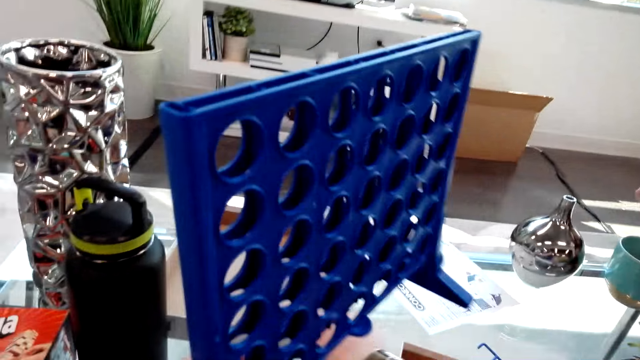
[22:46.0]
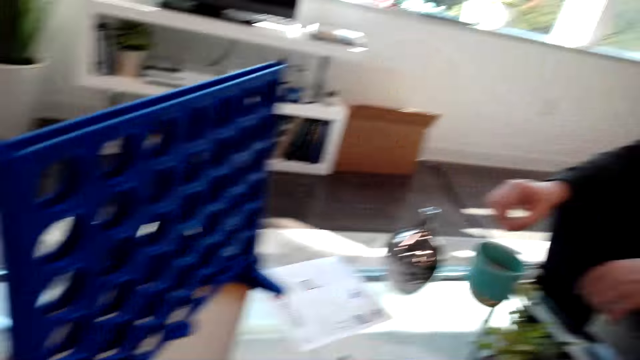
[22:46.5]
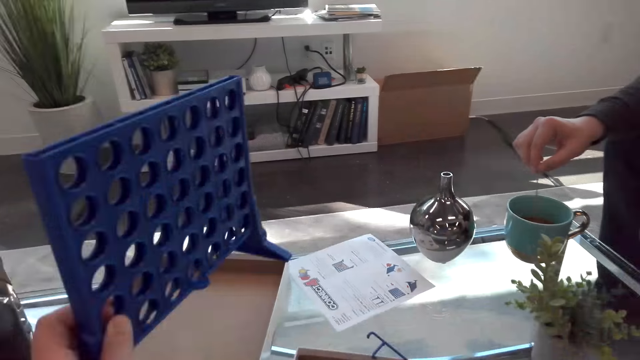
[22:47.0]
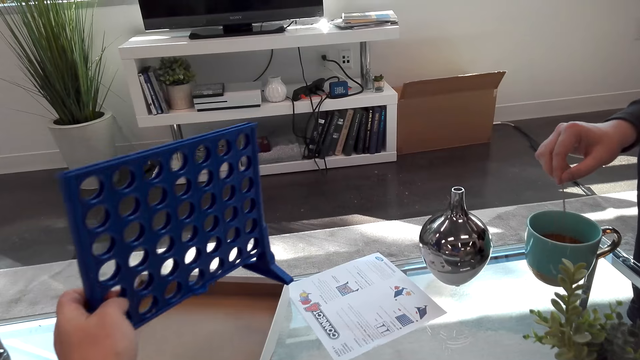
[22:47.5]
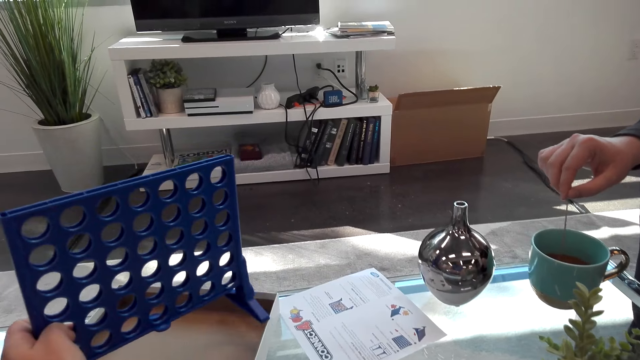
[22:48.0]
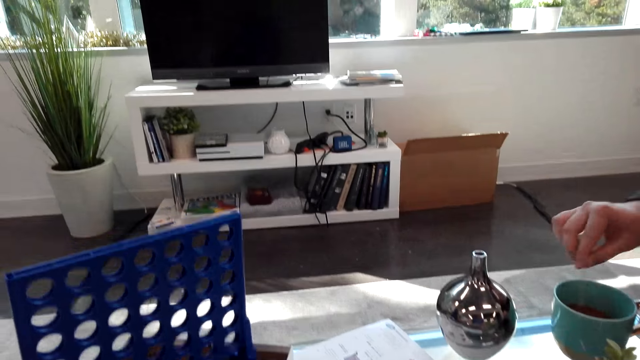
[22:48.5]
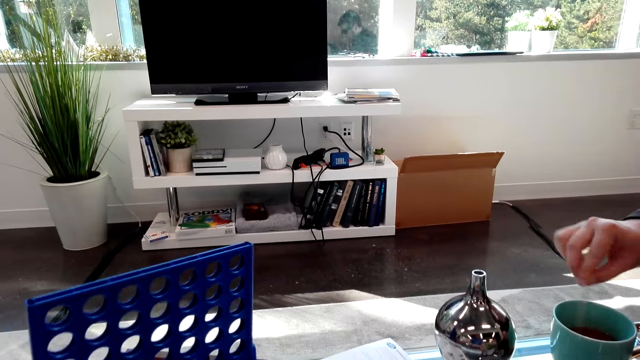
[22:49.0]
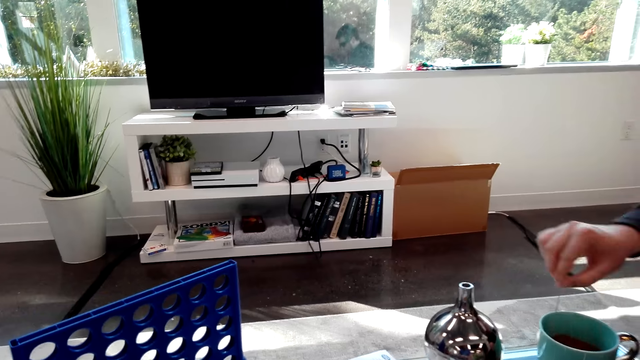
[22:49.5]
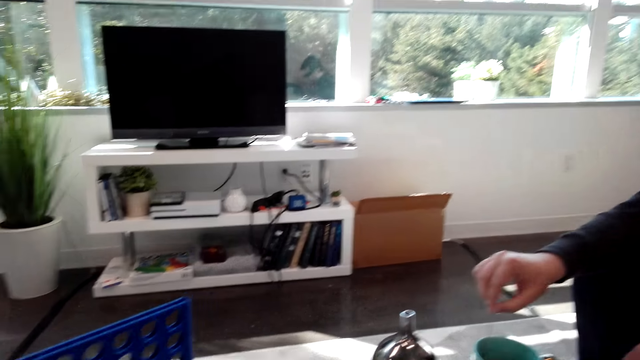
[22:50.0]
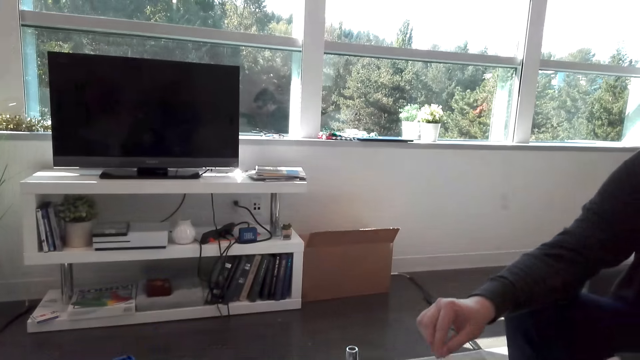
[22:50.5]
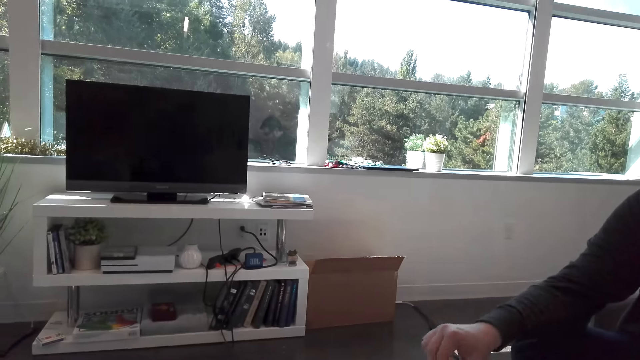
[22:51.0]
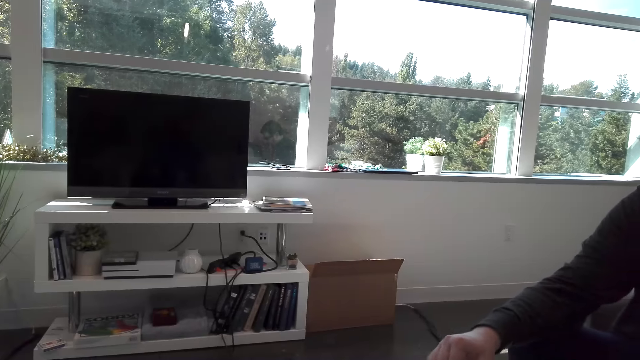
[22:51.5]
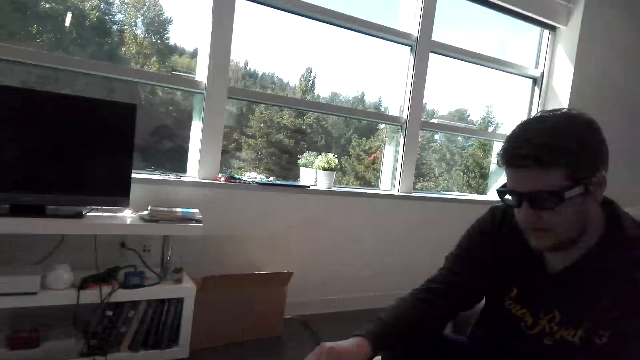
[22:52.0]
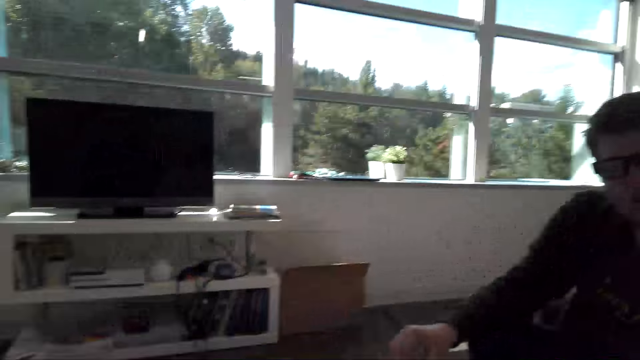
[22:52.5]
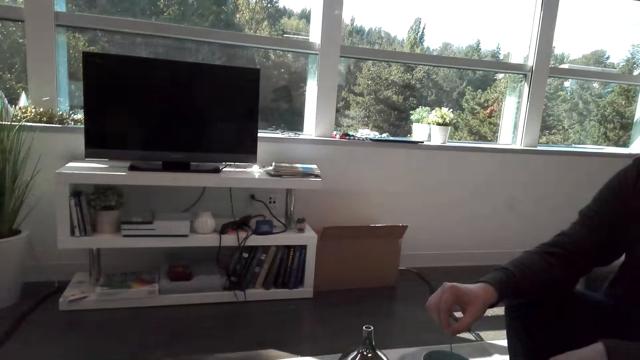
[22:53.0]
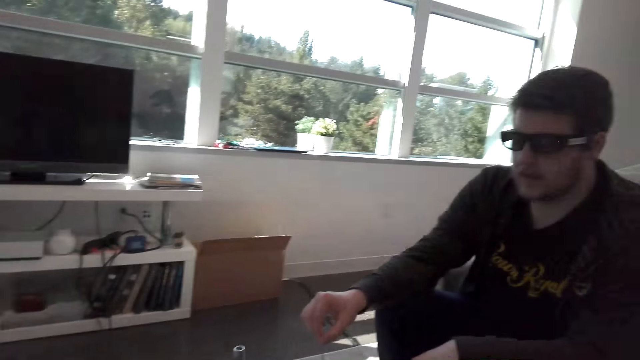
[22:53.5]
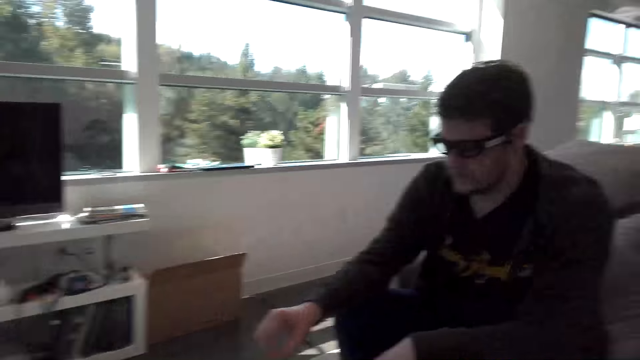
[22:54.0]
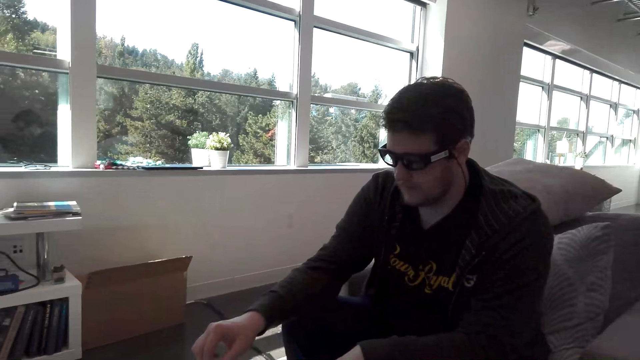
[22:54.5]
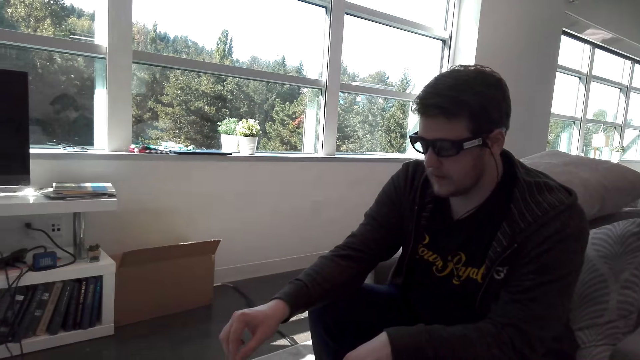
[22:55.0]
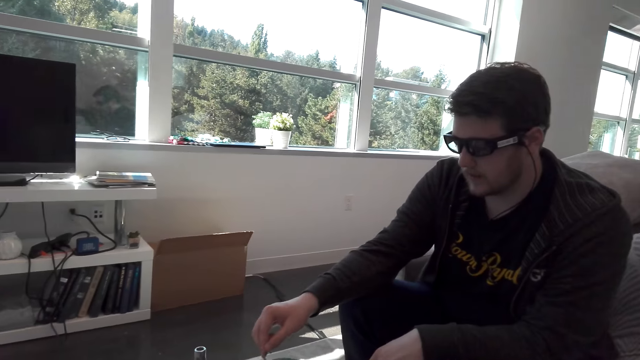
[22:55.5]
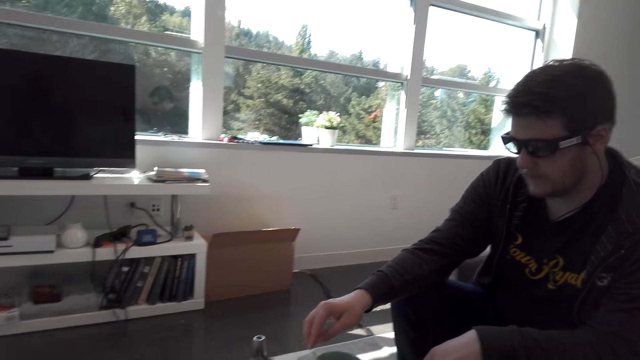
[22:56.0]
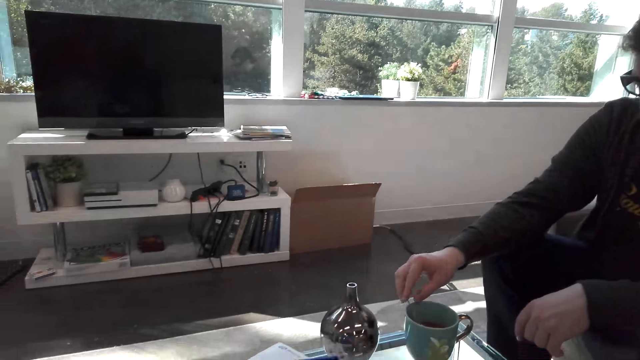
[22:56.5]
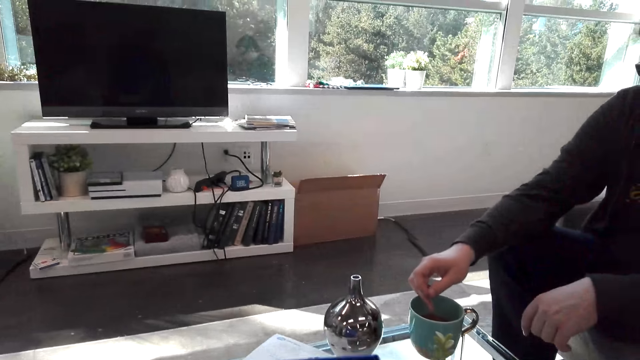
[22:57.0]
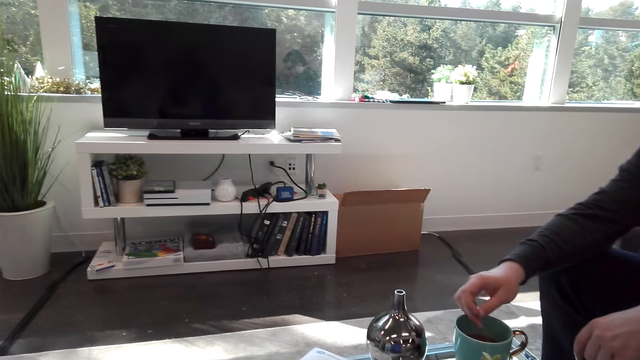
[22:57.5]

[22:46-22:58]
The camera wearer puts the Connect board aside on the table. A person stirs the coffee.

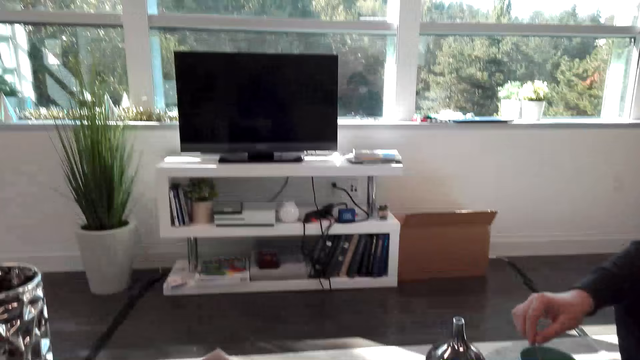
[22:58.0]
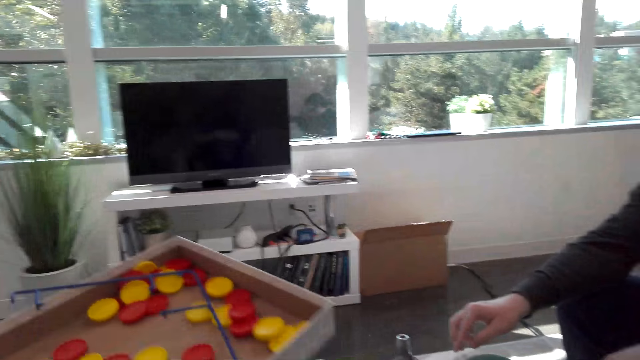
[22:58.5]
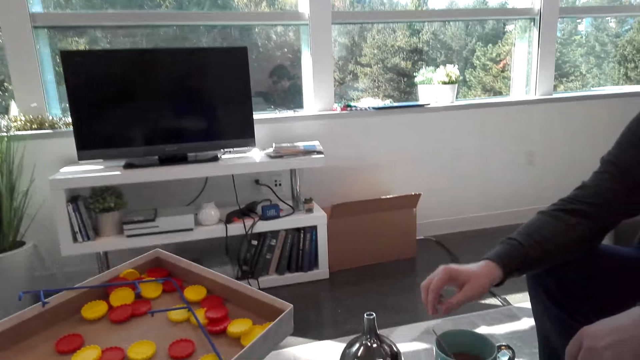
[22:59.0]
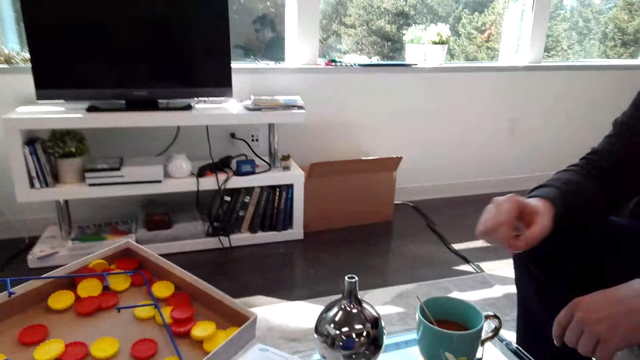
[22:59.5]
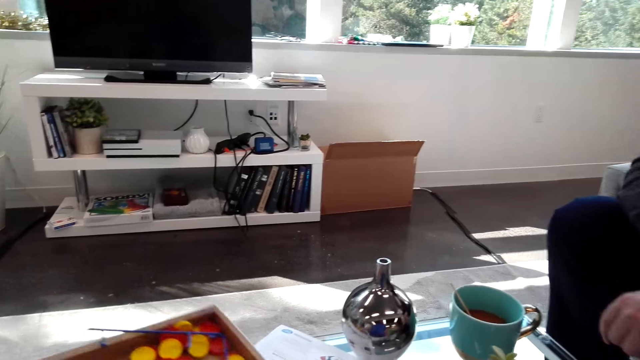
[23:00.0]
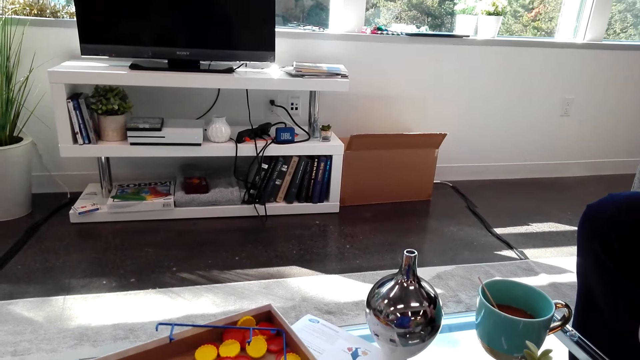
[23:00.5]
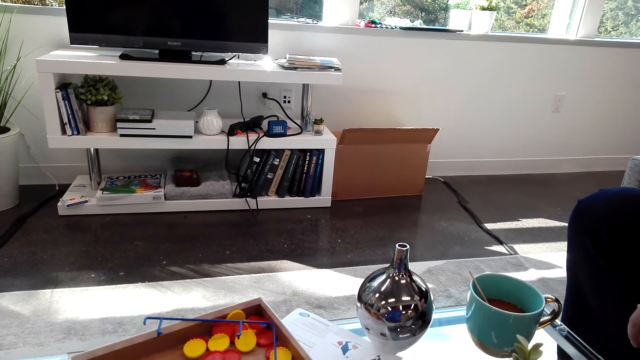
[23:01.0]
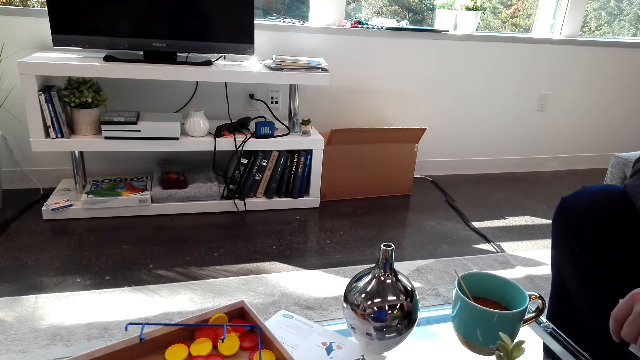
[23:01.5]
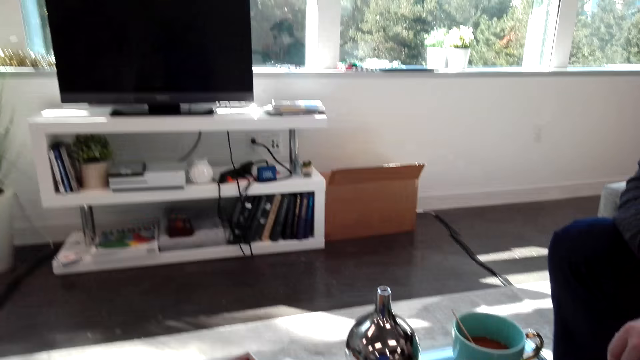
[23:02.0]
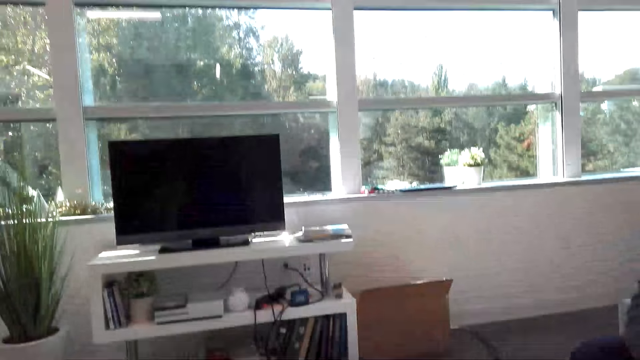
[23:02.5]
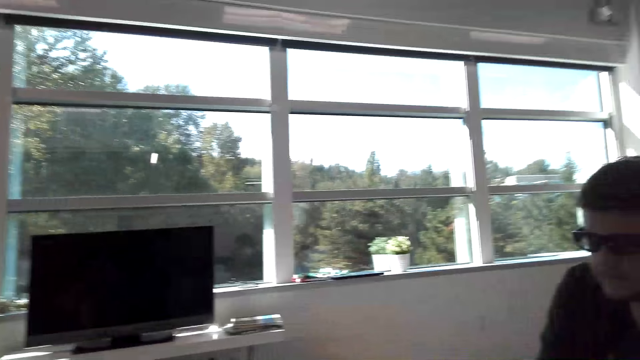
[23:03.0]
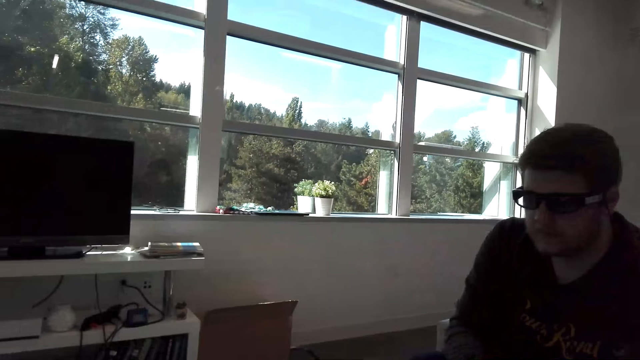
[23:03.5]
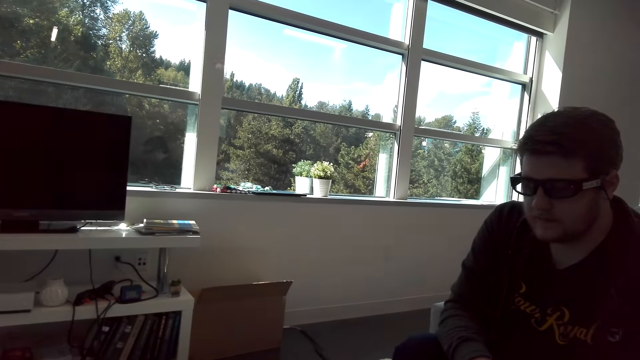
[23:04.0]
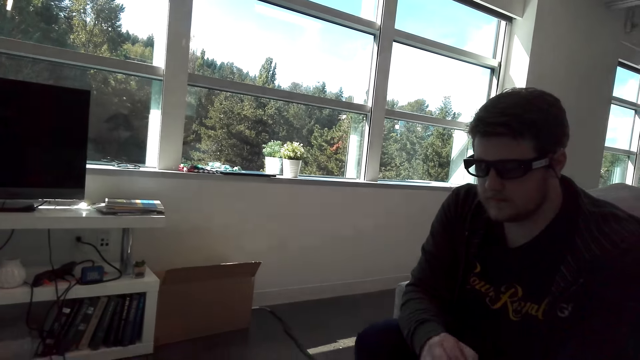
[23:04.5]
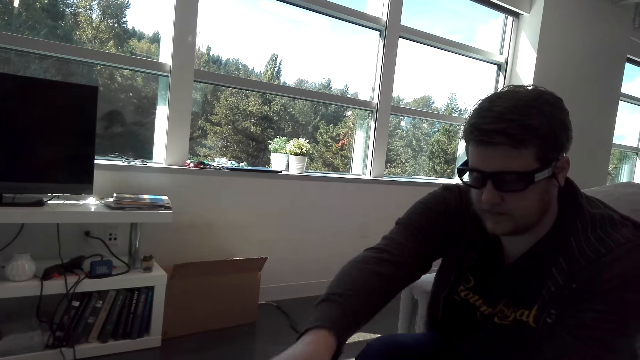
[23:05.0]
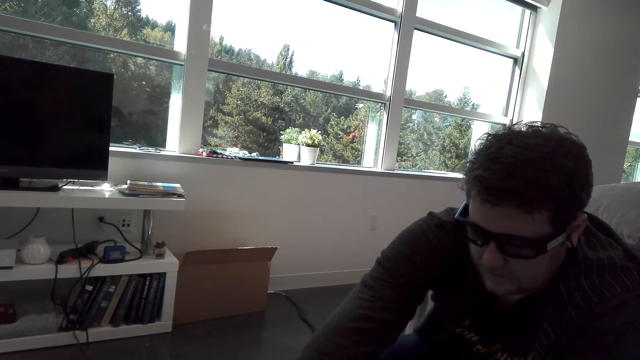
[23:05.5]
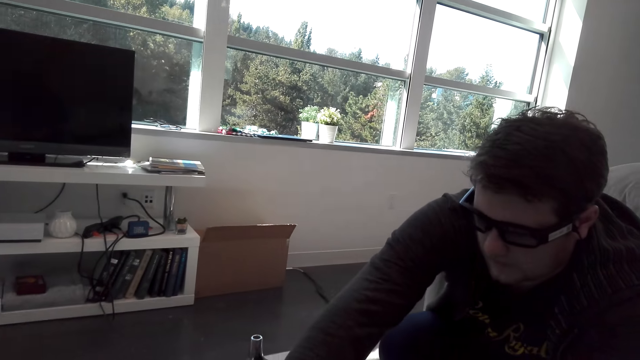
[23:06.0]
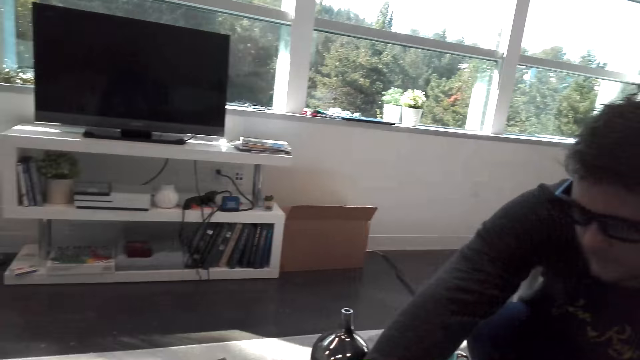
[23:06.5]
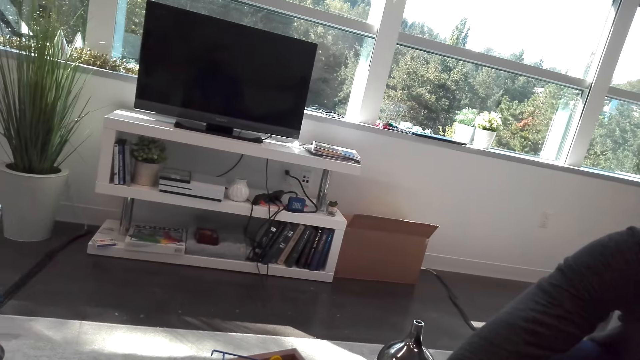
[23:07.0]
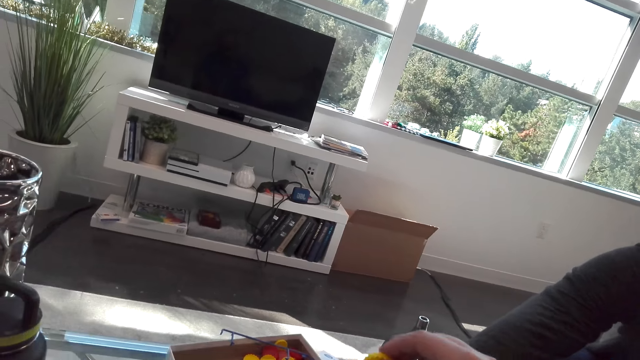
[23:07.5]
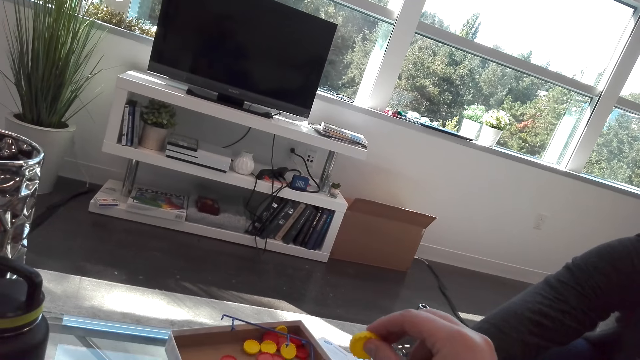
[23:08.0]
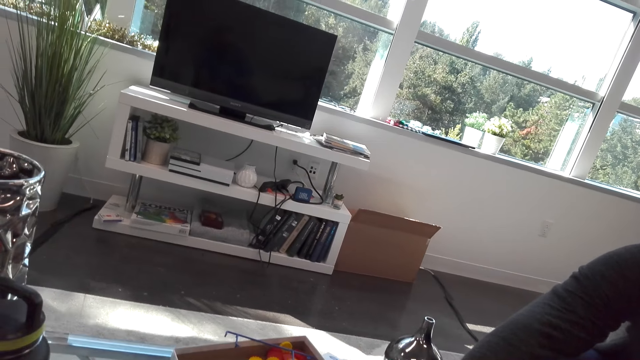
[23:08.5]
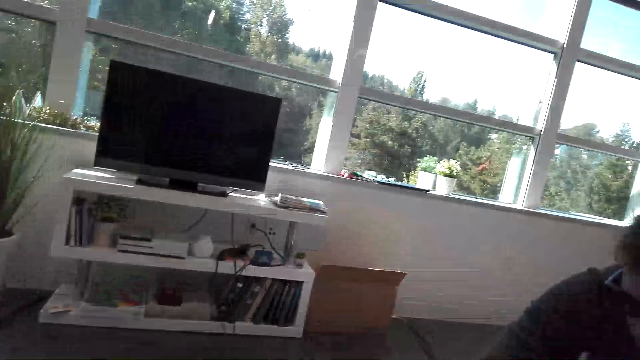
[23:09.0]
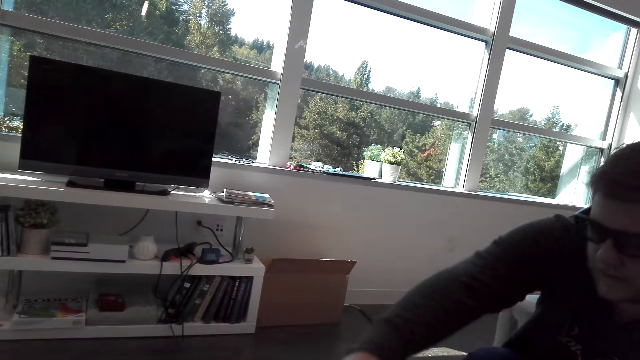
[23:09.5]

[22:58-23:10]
The camera wearer places the box on the table. They interact with a man. The man stretches the hand.
